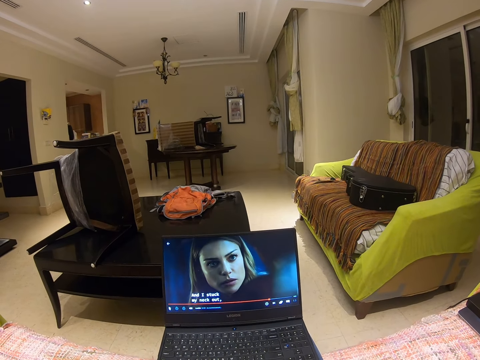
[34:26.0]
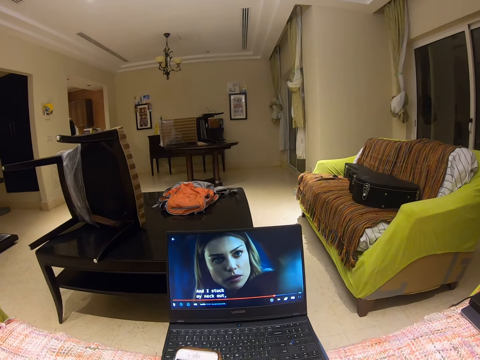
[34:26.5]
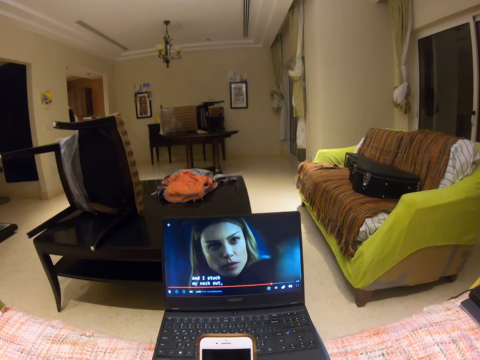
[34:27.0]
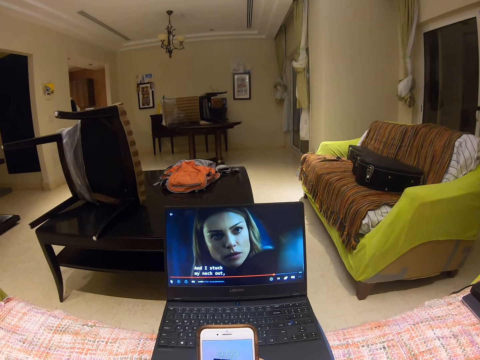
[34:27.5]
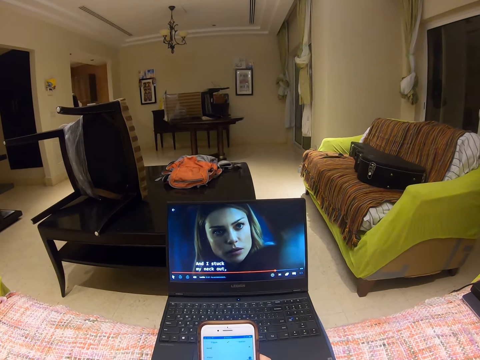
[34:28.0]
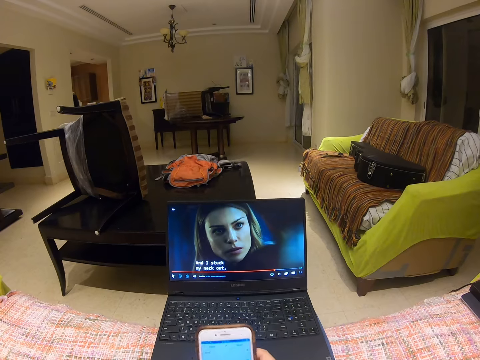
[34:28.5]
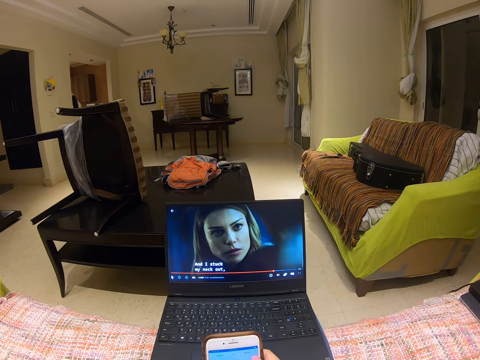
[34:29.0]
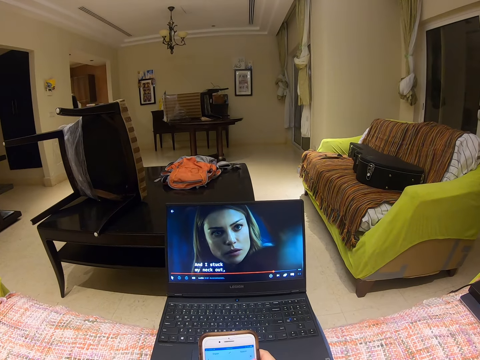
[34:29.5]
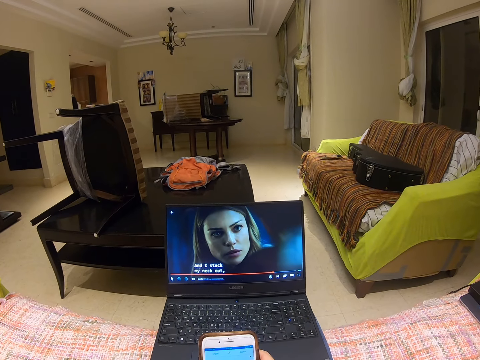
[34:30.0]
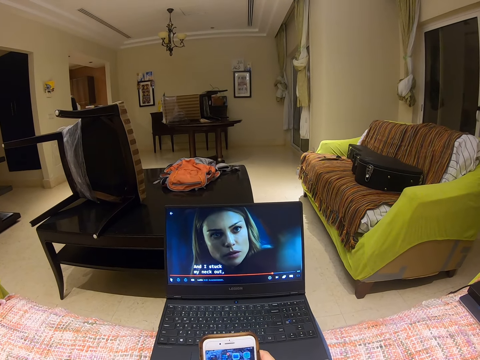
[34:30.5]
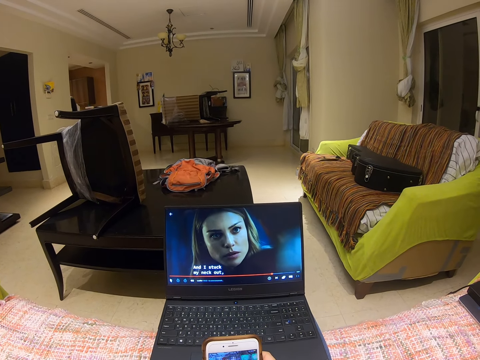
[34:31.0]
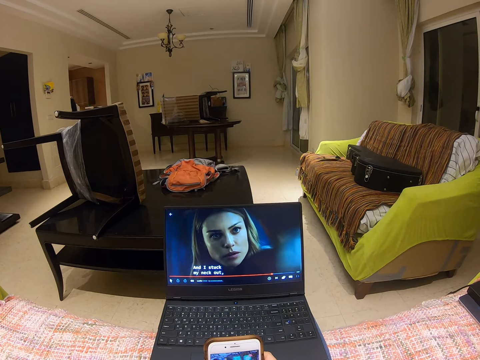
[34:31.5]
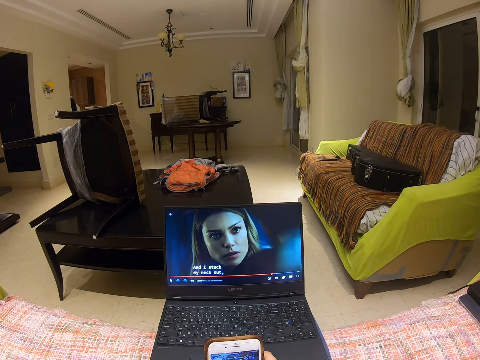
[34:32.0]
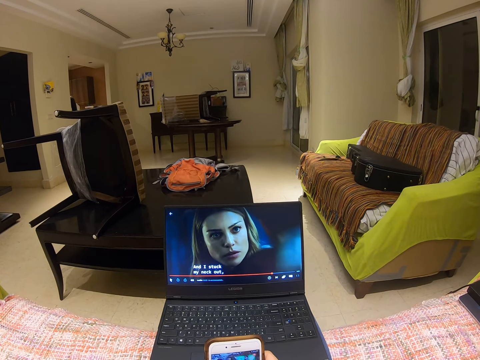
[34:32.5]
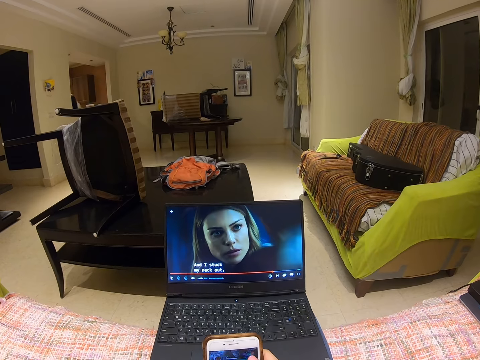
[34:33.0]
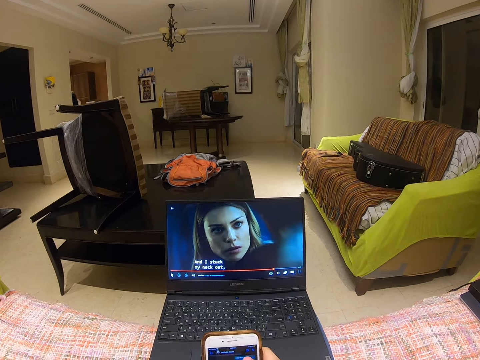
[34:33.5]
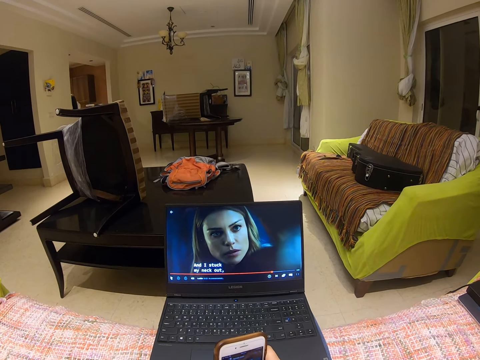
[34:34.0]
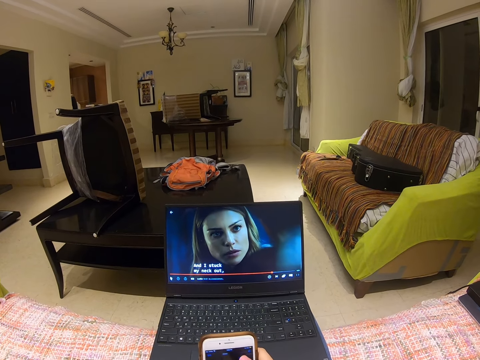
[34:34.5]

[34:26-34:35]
The camera wearer scrolls a phone.

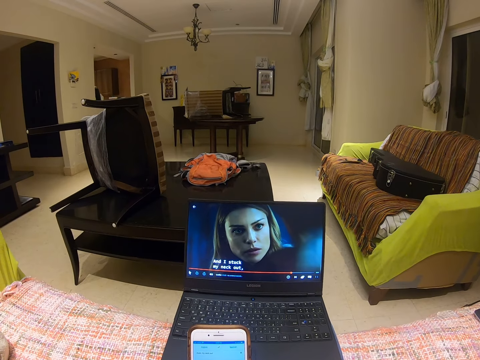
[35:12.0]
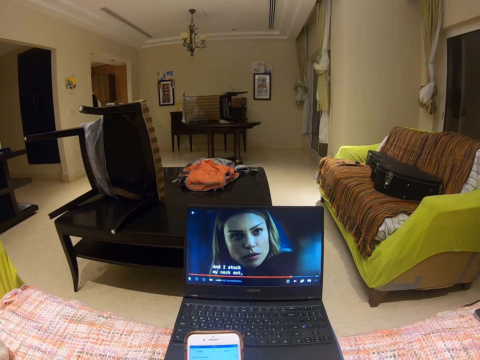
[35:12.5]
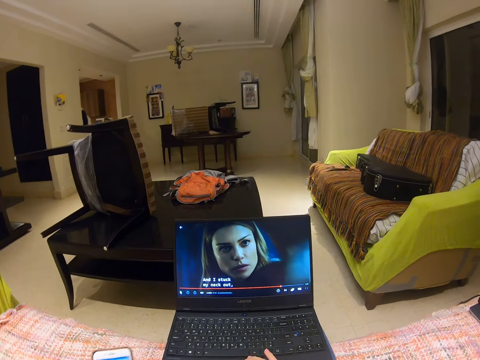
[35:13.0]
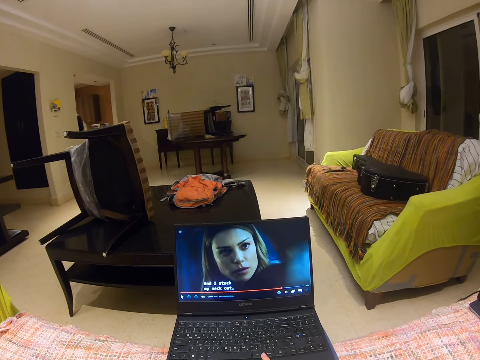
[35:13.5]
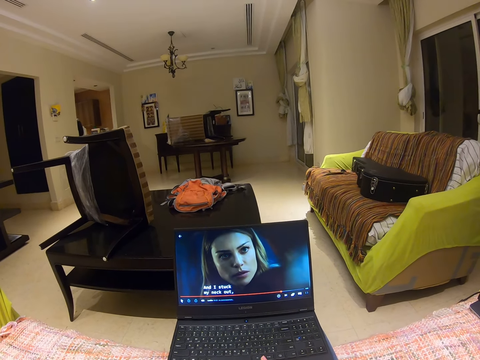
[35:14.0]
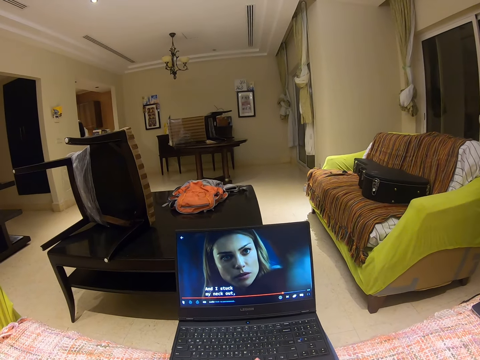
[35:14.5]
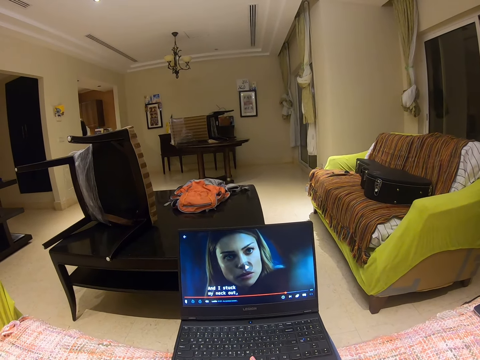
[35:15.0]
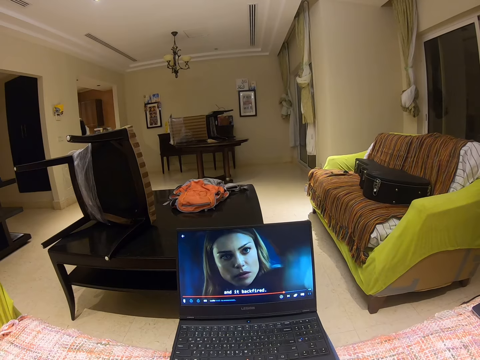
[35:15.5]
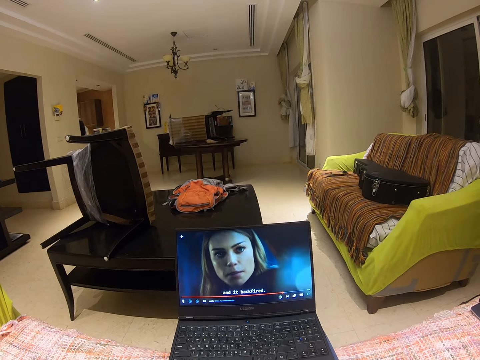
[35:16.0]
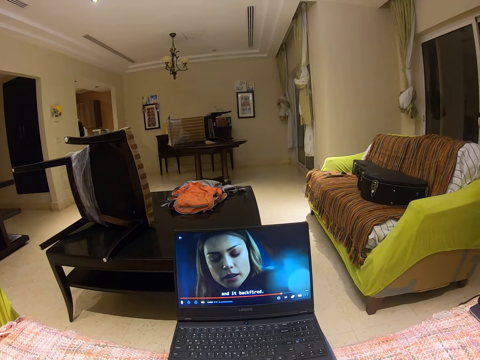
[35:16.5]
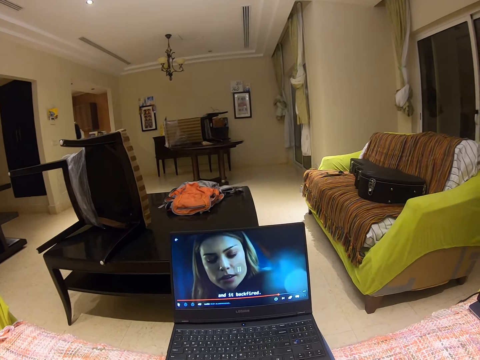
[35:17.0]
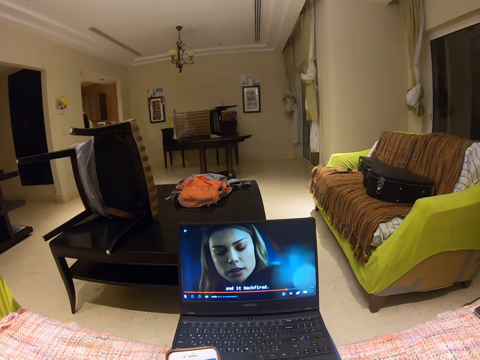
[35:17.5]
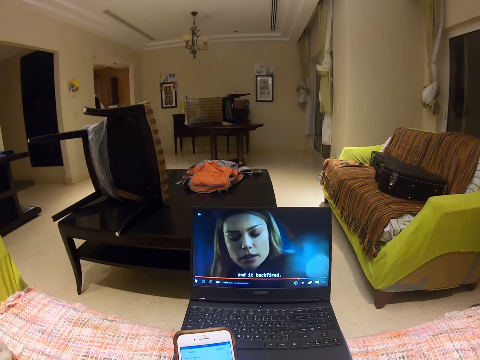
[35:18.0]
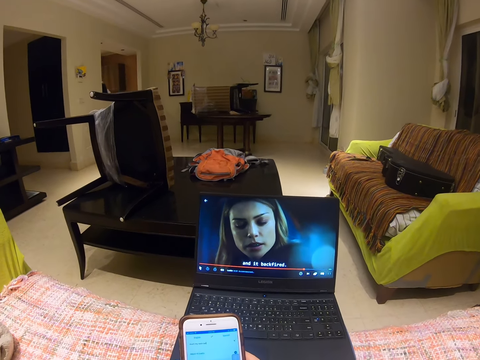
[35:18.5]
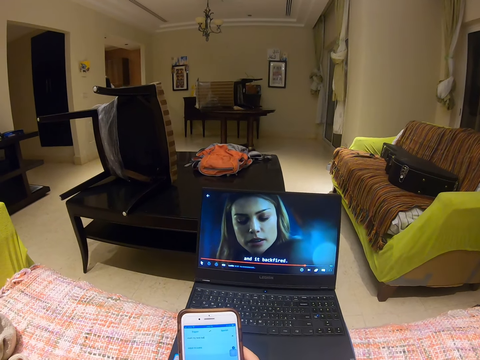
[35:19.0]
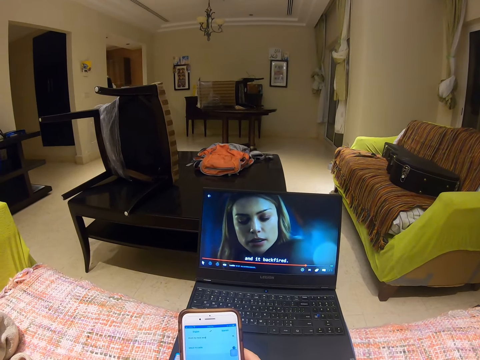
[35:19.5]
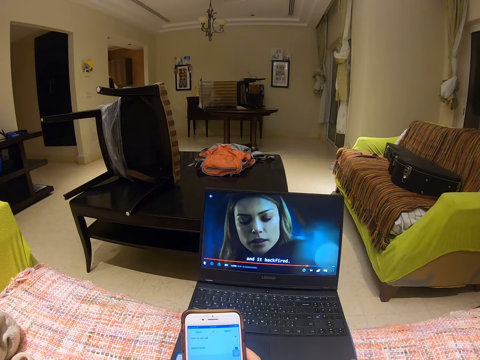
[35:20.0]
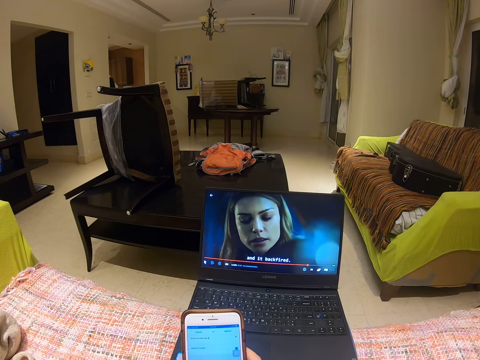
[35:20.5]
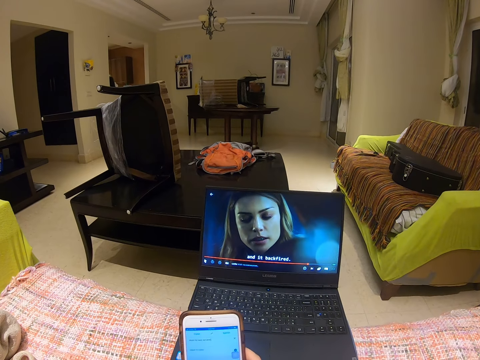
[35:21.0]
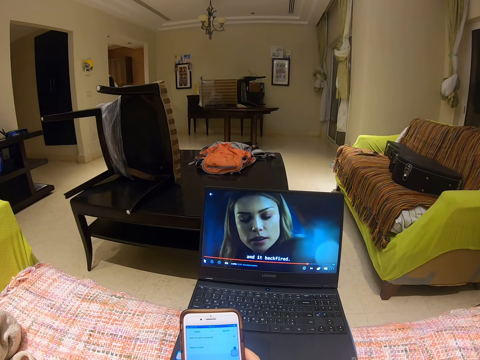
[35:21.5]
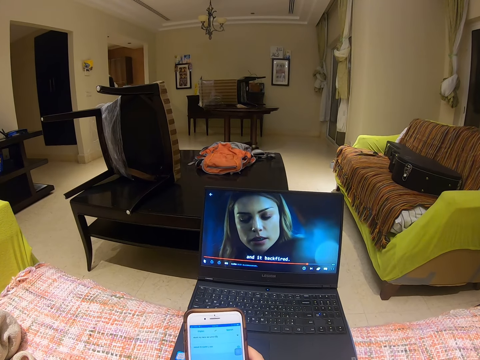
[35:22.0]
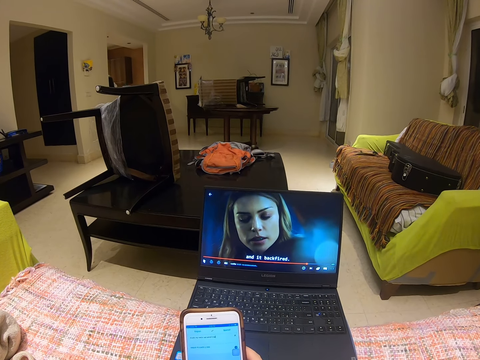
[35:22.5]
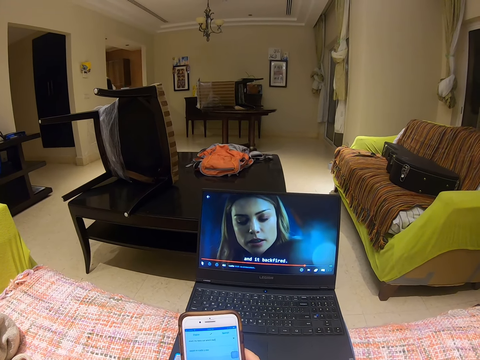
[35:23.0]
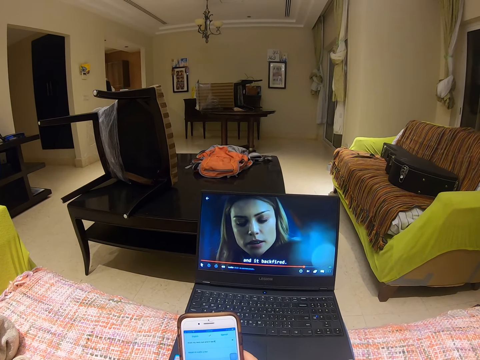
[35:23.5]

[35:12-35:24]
The camera wearer touches the keyboard mouse. He watches the laptop. He scrolls the phone with both his hands.

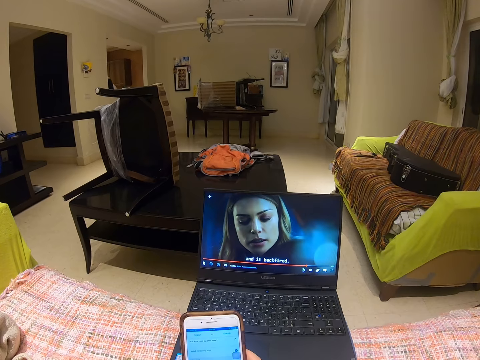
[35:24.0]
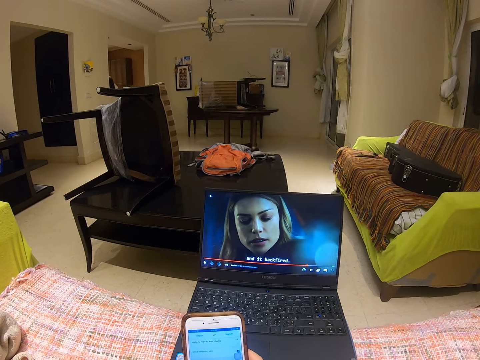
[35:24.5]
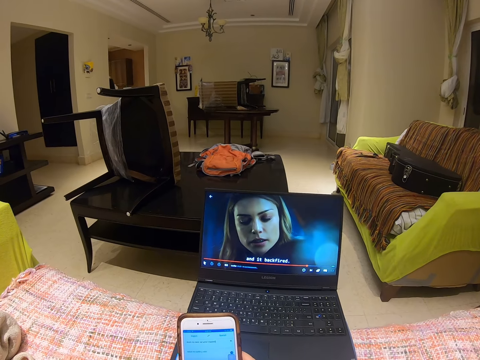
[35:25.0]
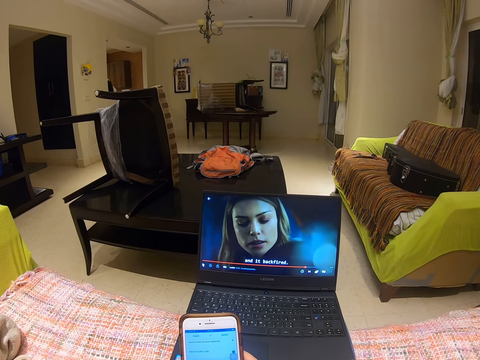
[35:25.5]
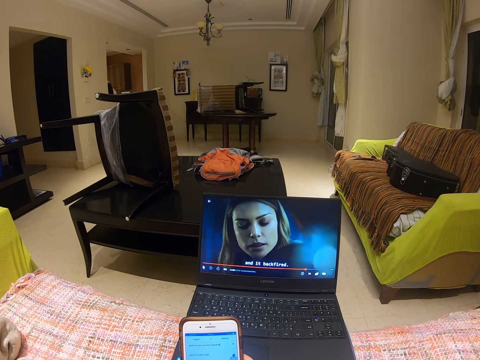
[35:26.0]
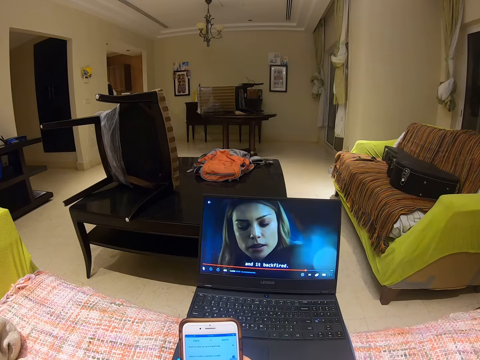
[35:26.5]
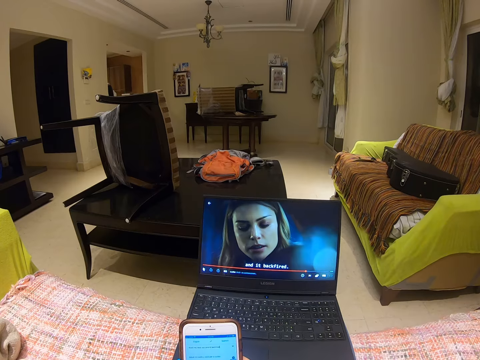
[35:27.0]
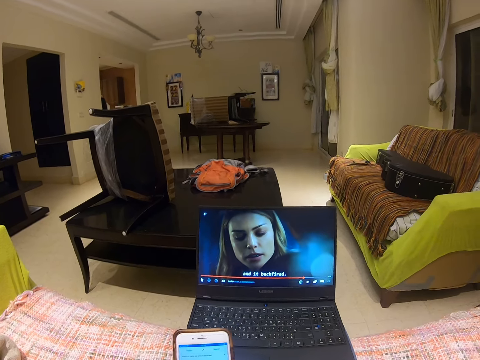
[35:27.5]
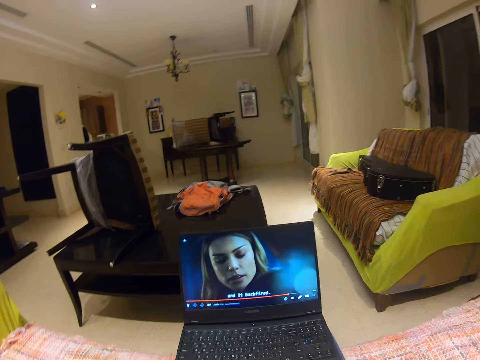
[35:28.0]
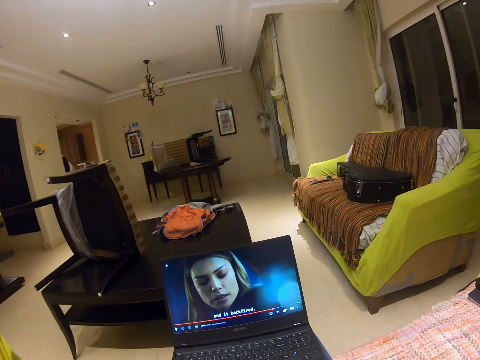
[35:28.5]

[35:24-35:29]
The camera wearer watches the laptop.
